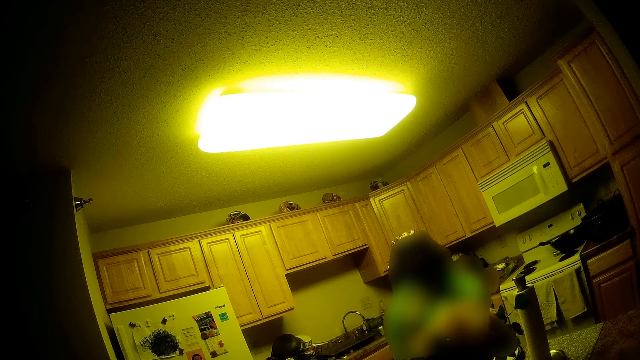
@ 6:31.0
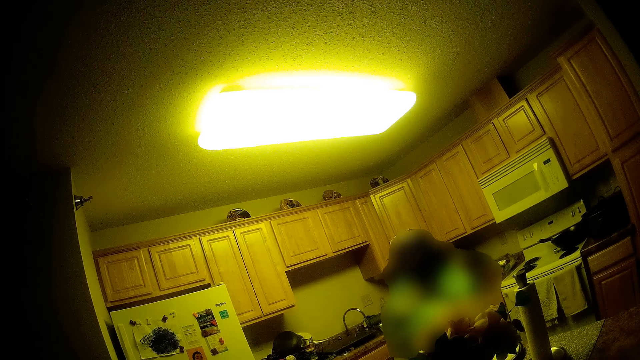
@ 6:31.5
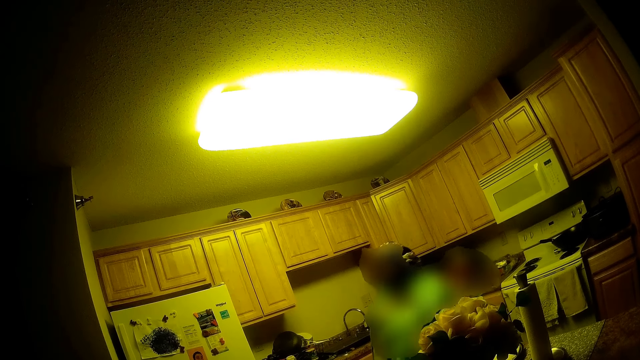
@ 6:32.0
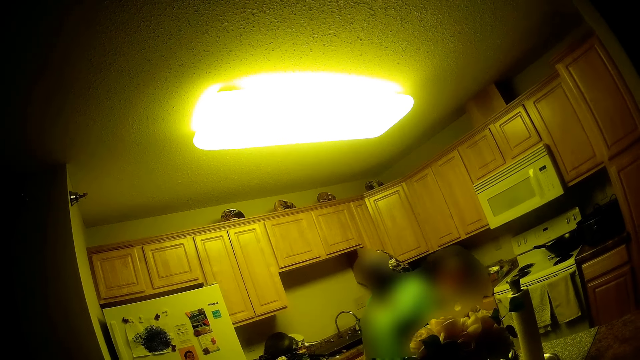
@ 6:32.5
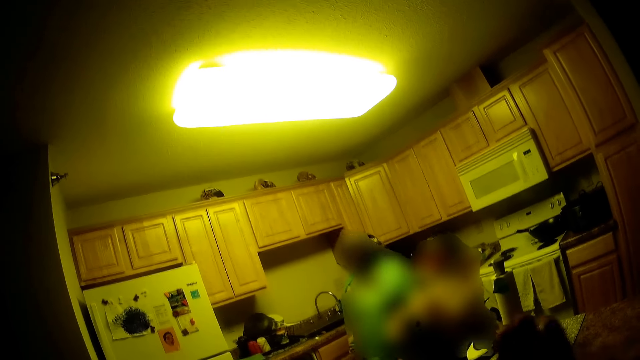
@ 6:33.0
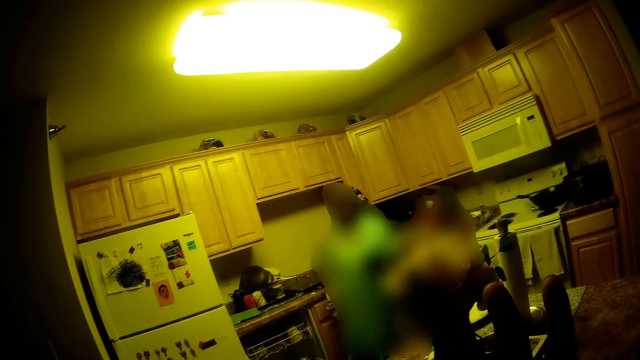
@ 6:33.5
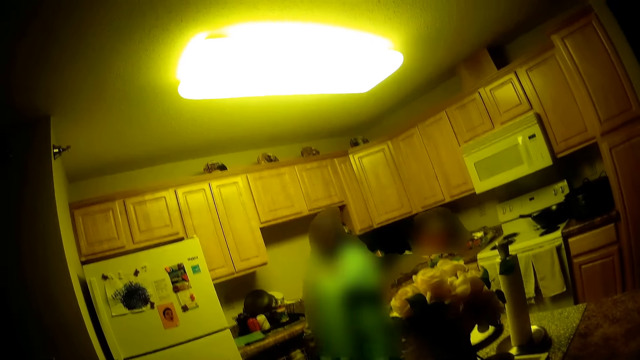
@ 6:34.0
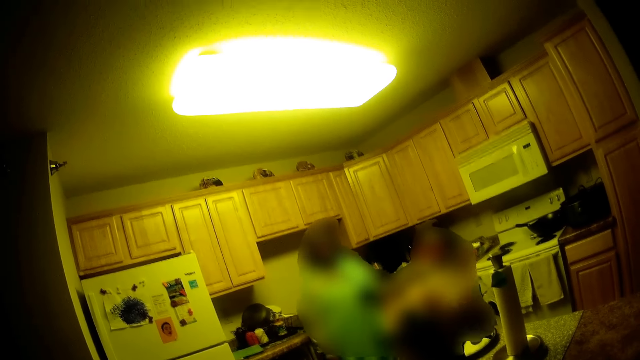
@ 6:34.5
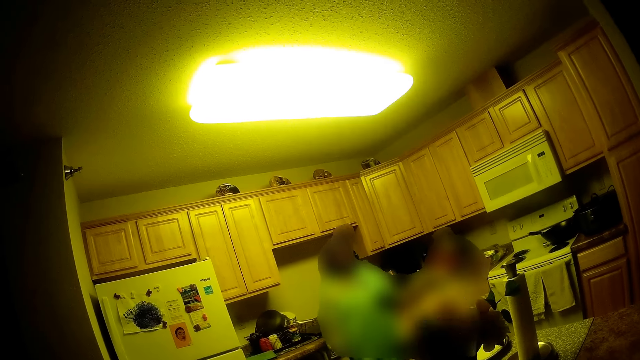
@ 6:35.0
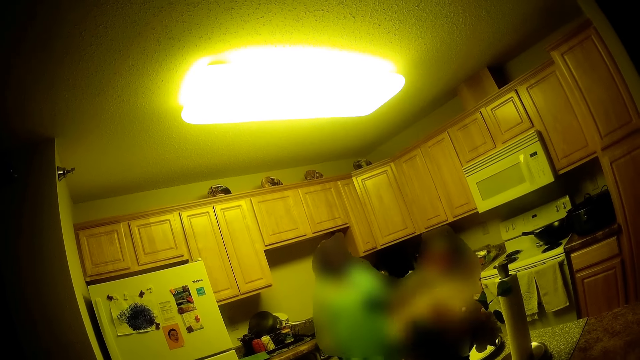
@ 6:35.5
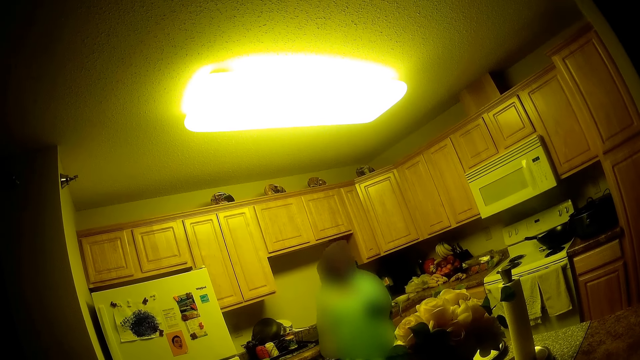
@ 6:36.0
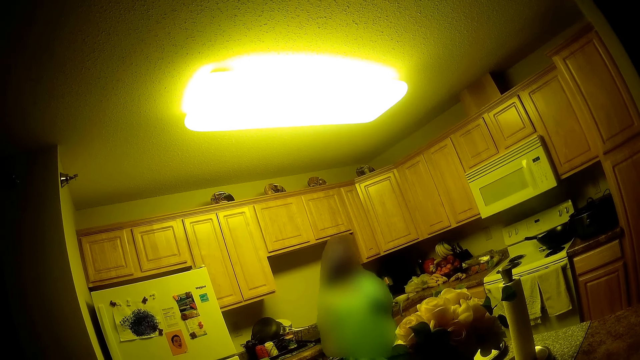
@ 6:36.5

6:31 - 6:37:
The camera wearer moves a hand. They talk.

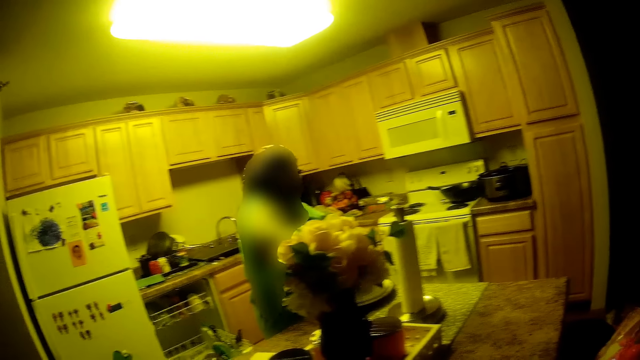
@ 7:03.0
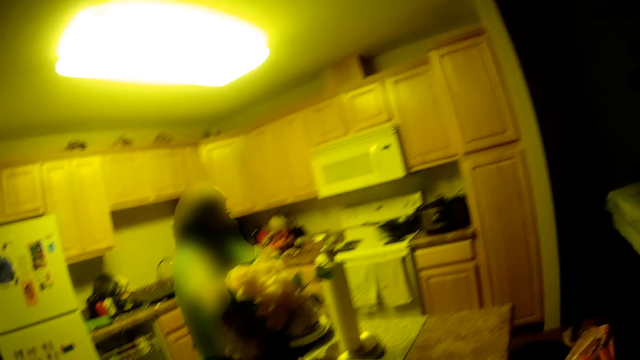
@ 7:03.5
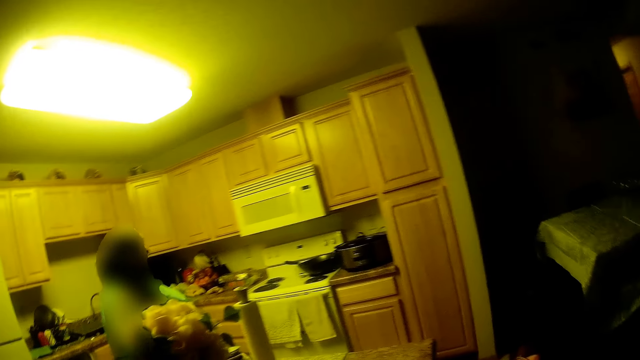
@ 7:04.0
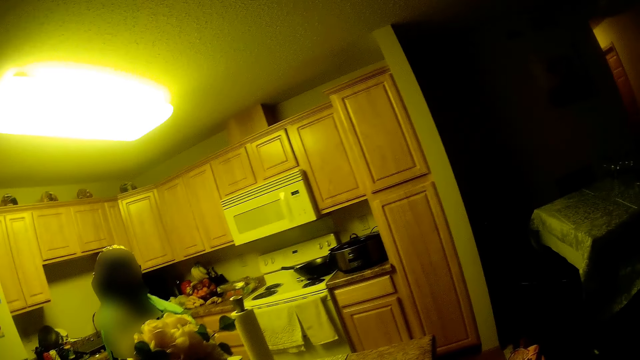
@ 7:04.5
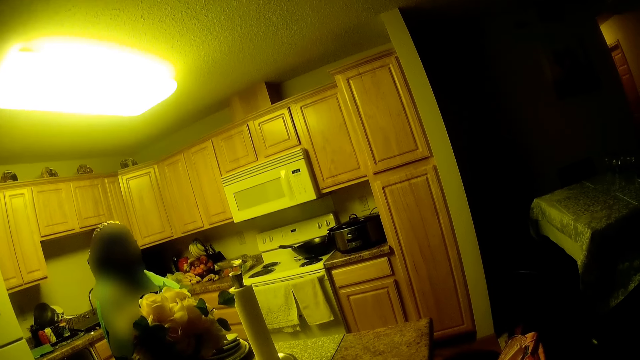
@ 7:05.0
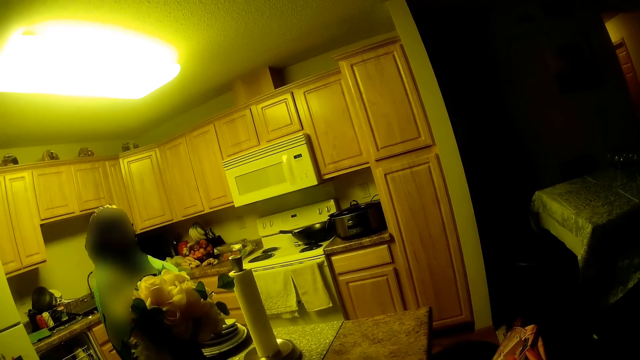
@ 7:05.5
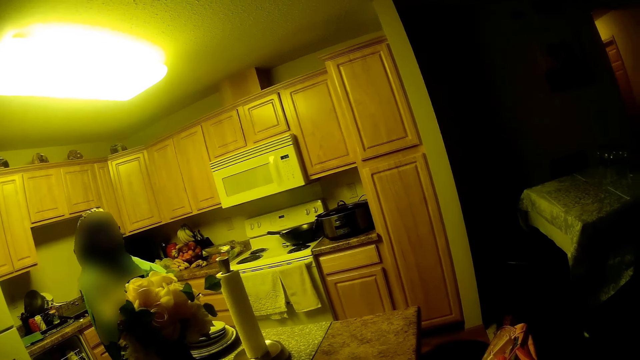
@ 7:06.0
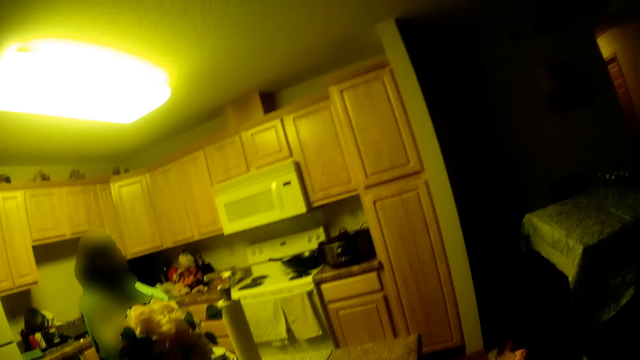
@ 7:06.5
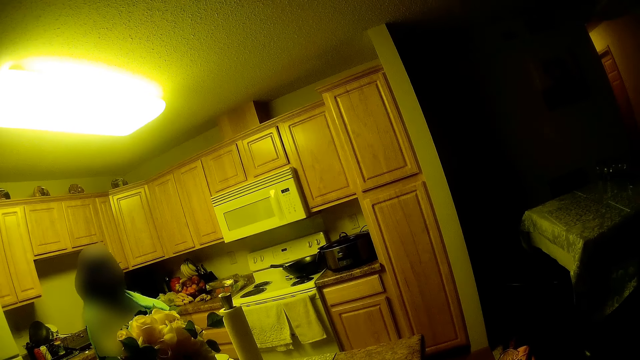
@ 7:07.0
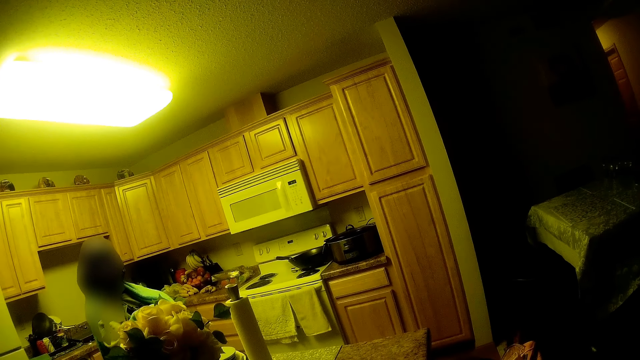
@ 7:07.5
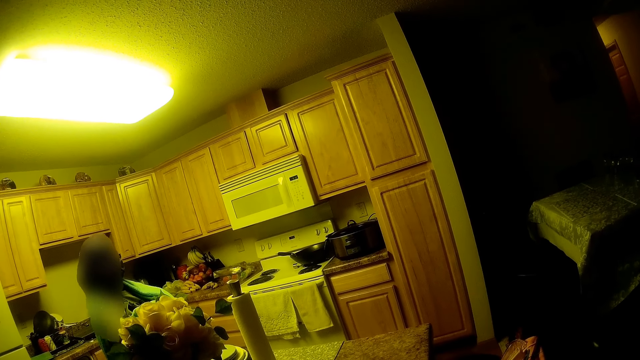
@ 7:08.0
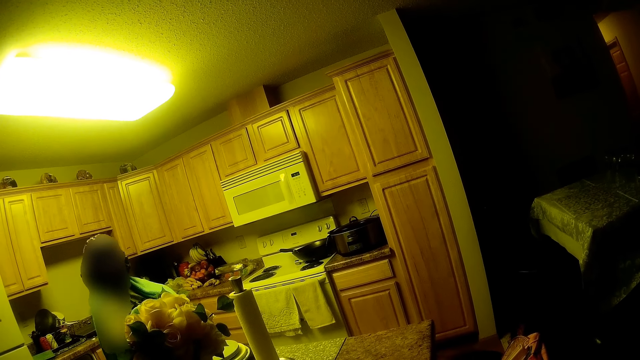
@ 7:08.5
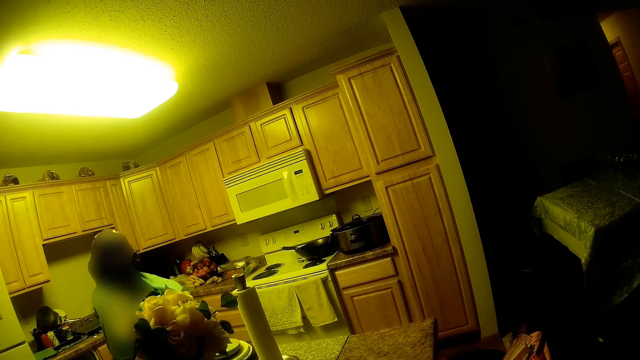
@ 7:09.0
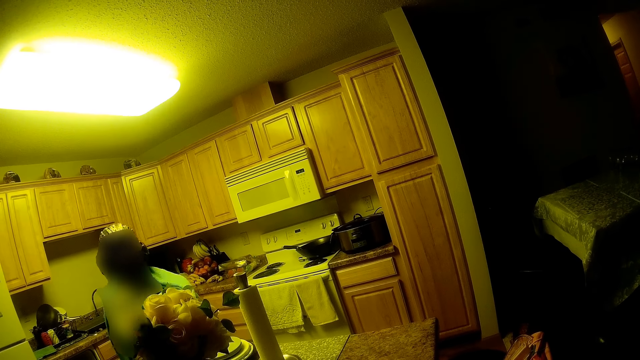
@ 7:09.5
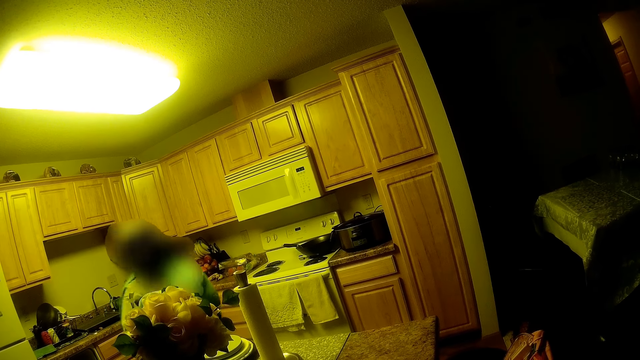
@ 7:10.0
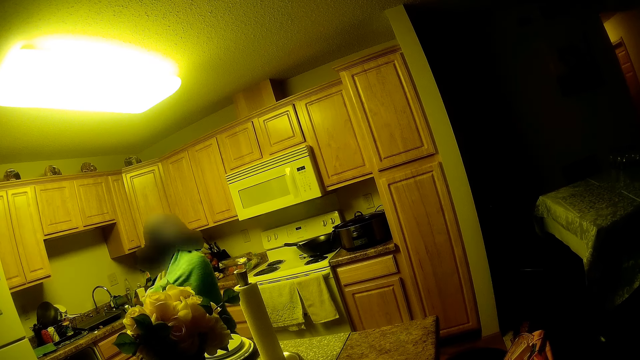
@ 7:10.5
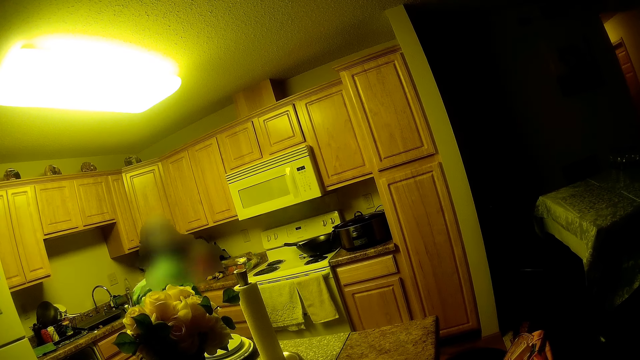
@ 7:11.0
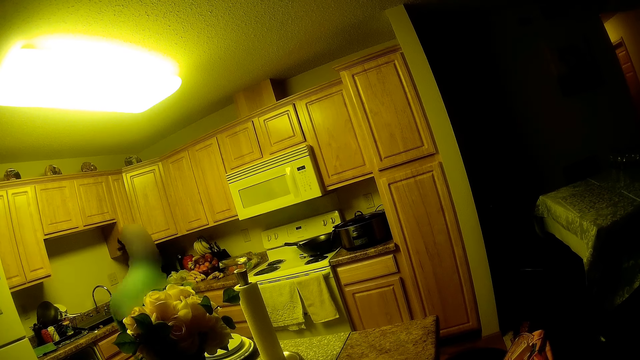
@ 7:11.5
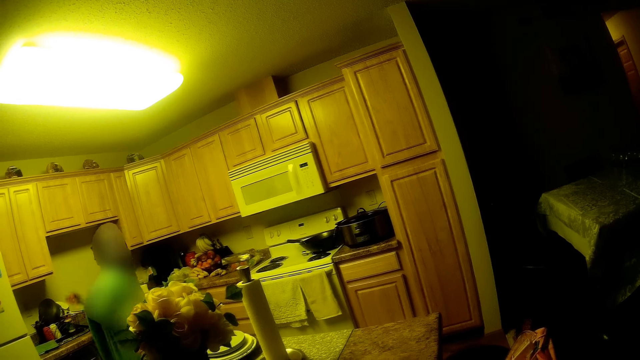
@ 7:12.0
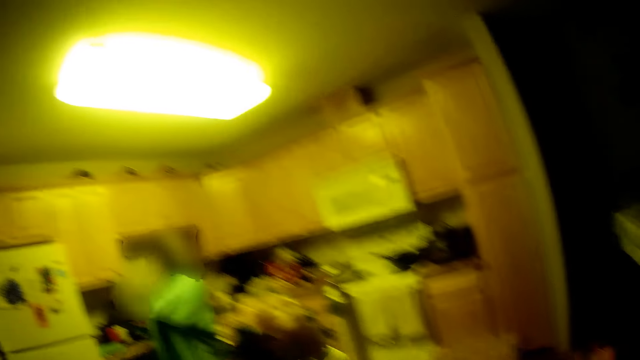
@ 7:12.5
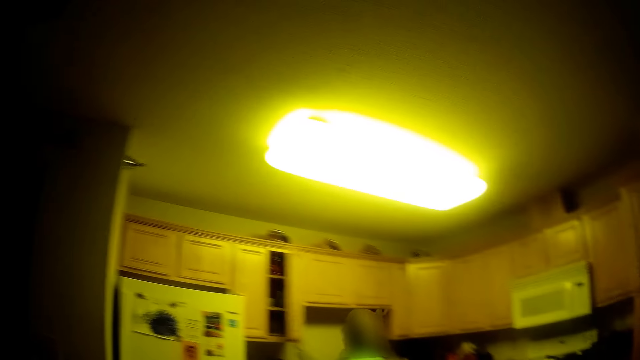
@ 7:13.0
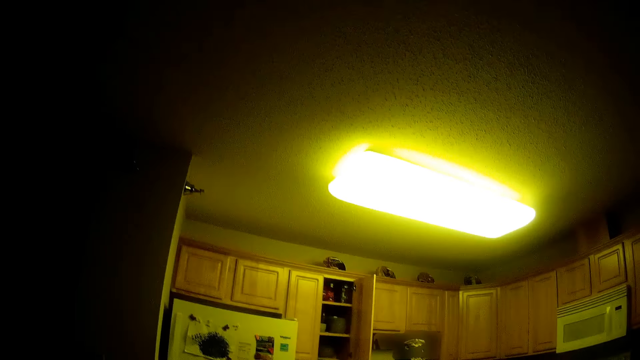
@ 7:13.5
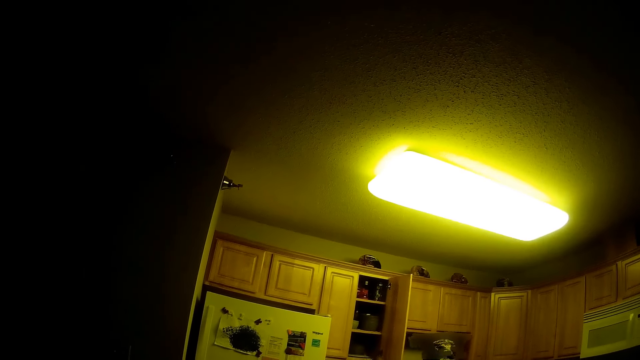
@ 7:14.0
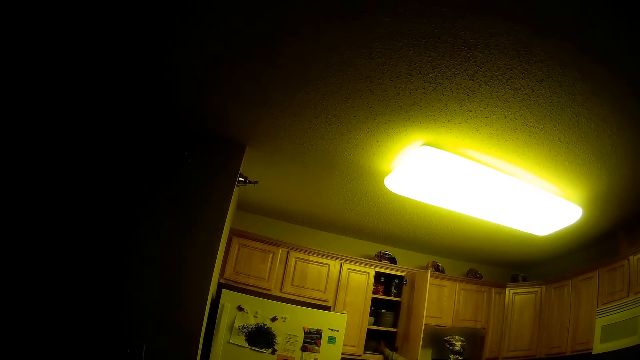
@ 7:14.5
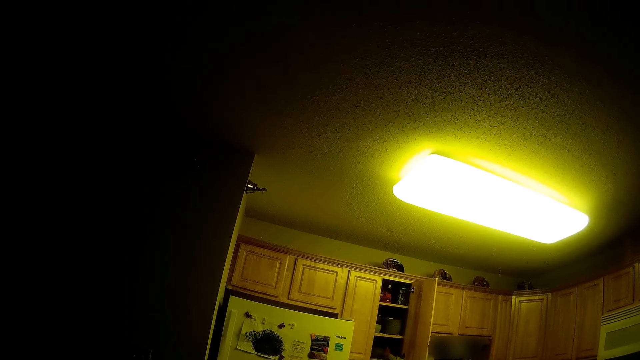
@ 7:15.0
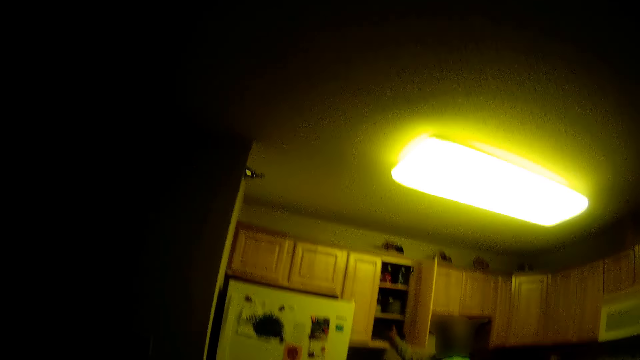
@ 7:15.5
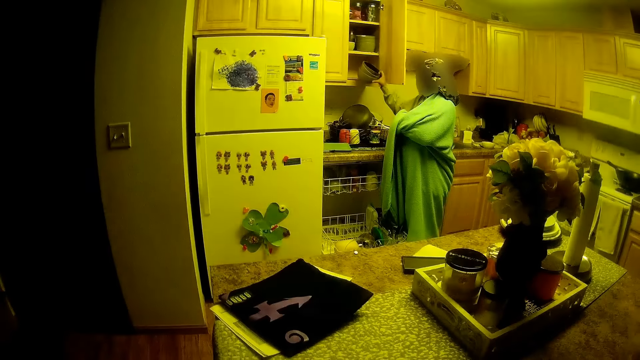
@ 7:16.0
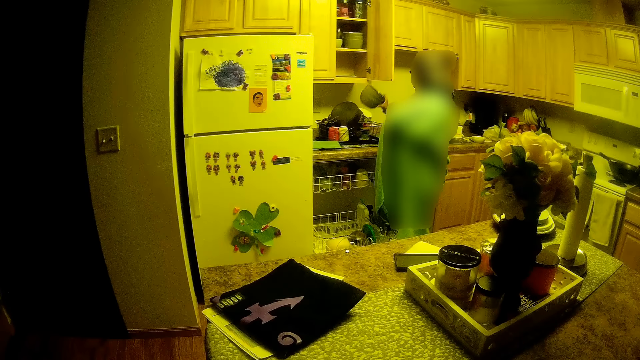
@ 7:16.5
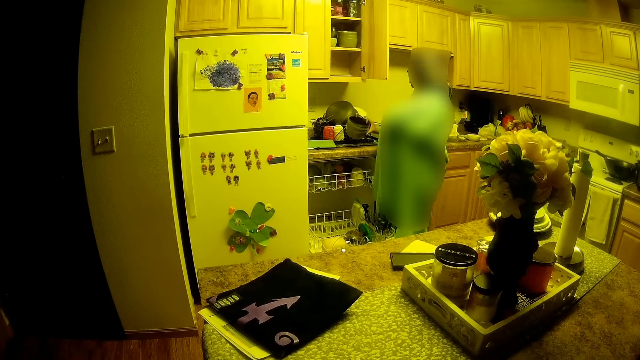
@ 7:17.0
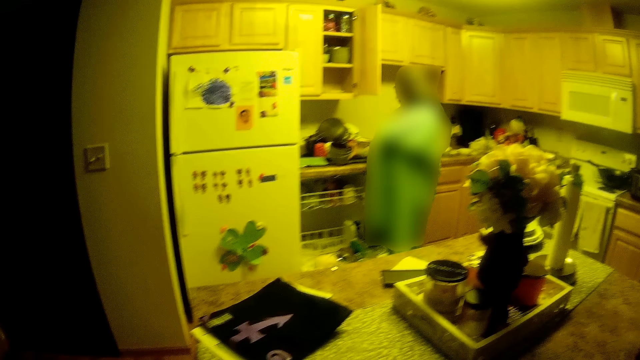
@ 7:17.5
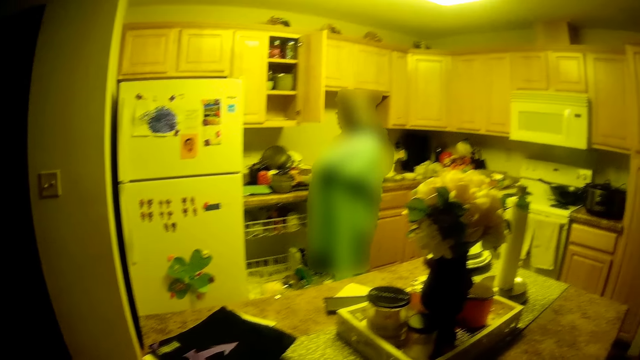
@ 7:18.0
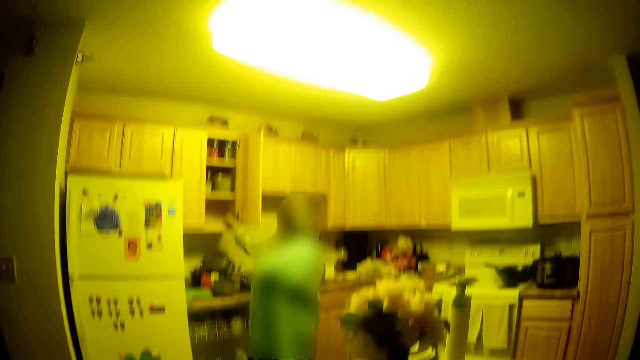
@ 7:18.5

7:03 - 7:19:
The camera wearer talks and looks around. A woman drops a plate on some plates with her right hand. The camera wearer looks around. The woman opens a cabinet with her right hand. The woman takes some dishes from the cabinet with her right hand. The camera wearer looks around. The woman drops the dishes on a kitchen worktop with her right hand.
